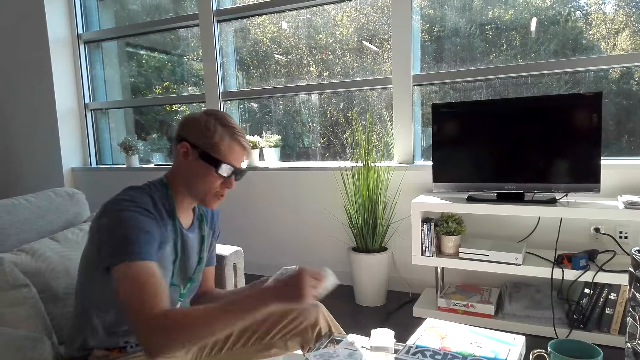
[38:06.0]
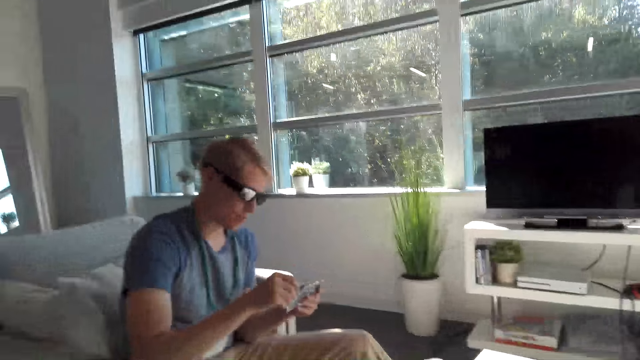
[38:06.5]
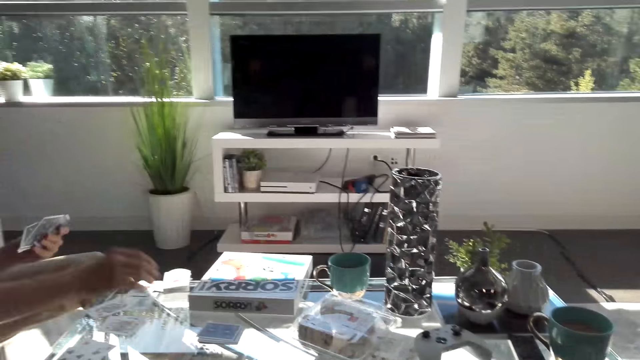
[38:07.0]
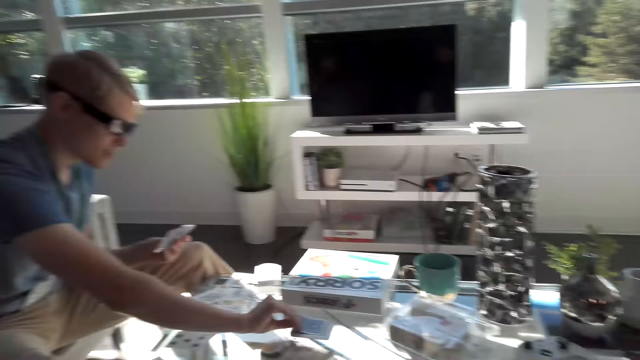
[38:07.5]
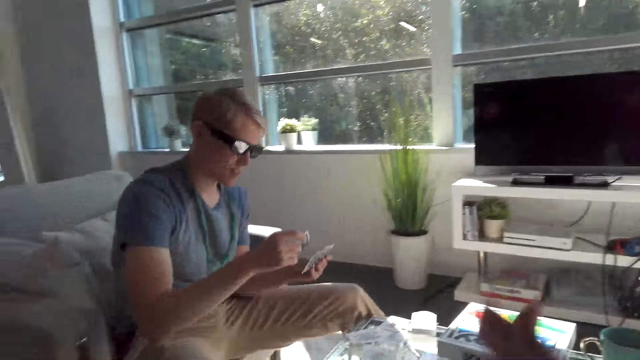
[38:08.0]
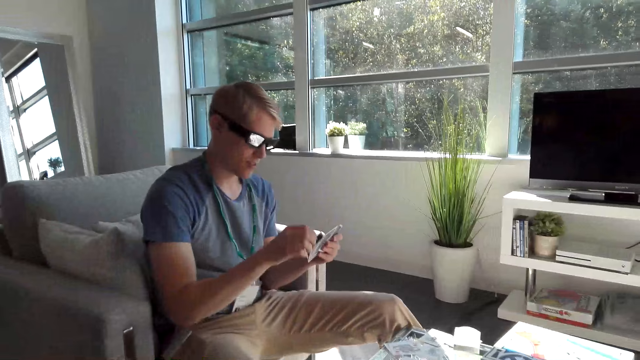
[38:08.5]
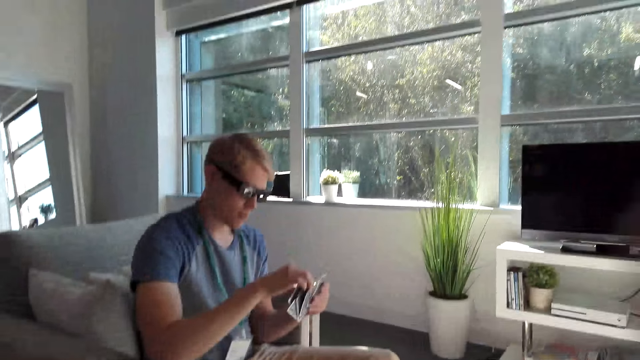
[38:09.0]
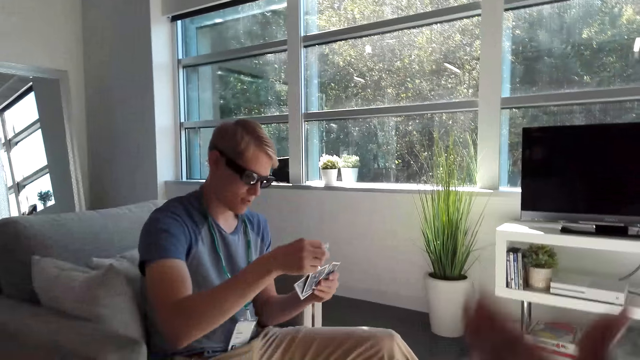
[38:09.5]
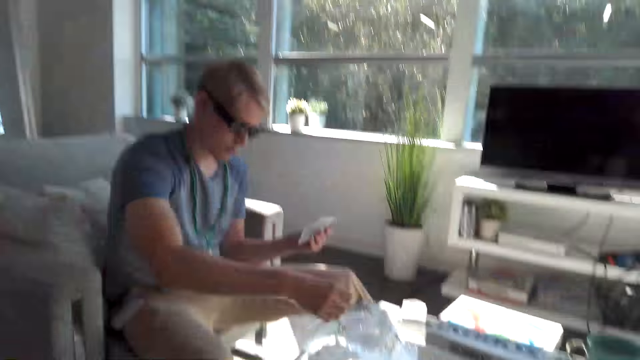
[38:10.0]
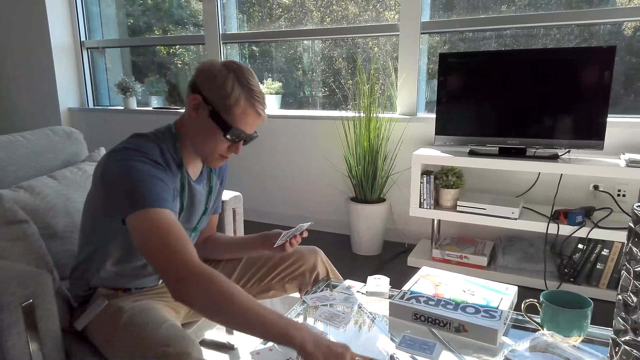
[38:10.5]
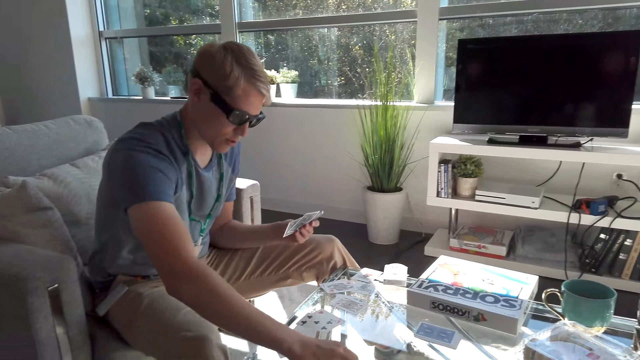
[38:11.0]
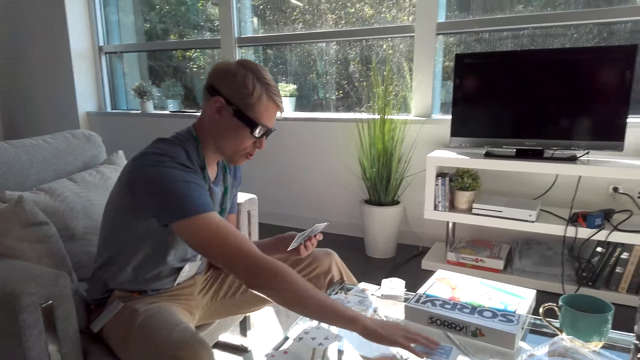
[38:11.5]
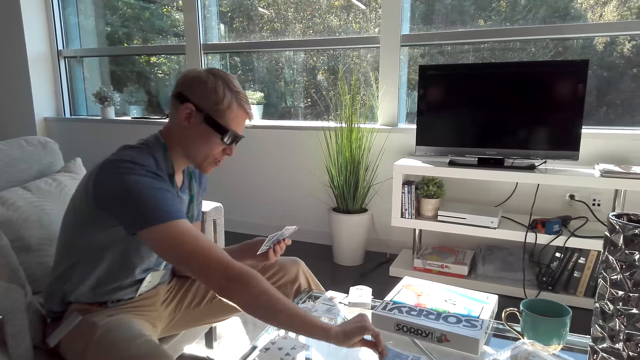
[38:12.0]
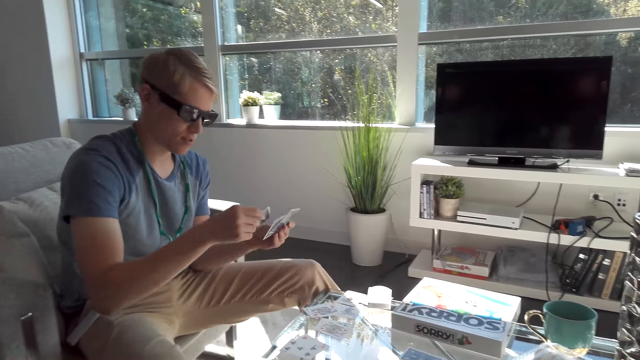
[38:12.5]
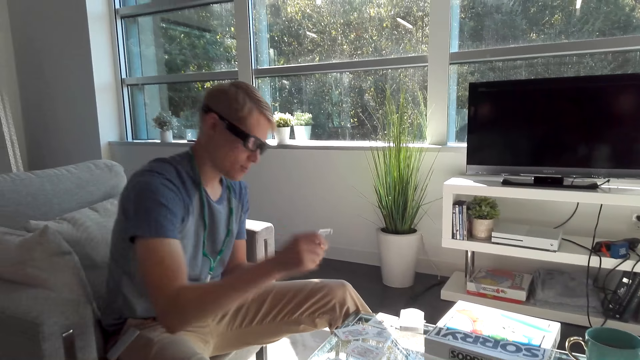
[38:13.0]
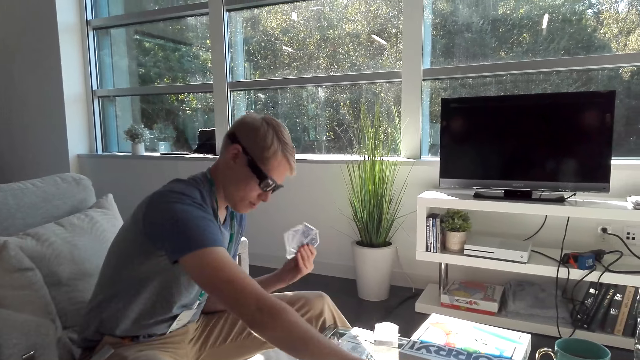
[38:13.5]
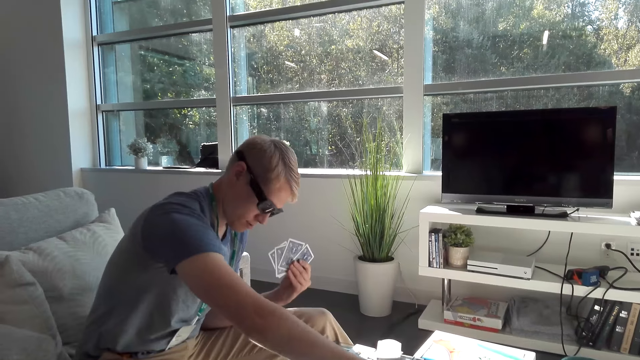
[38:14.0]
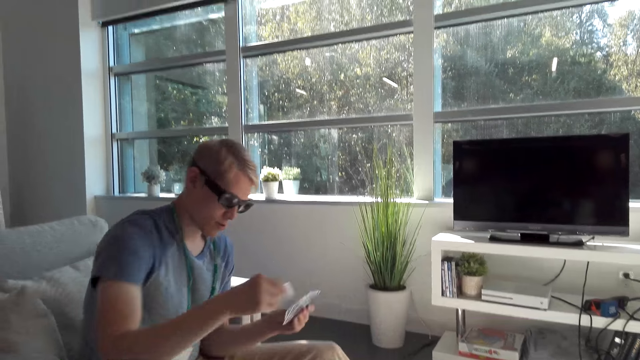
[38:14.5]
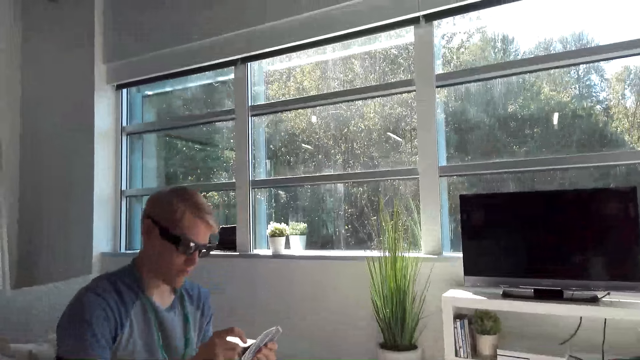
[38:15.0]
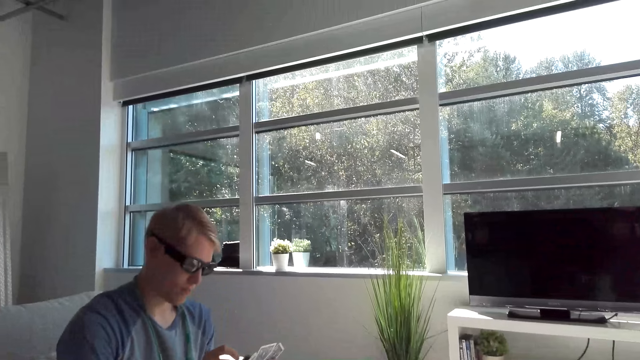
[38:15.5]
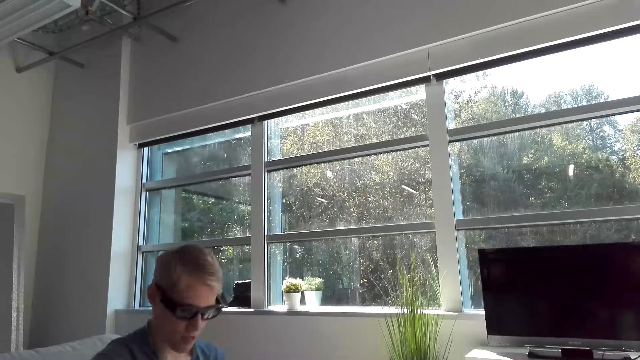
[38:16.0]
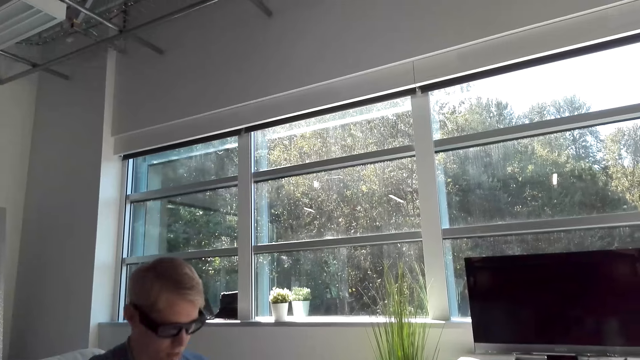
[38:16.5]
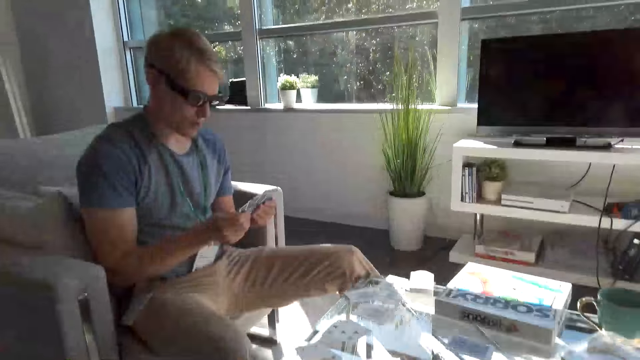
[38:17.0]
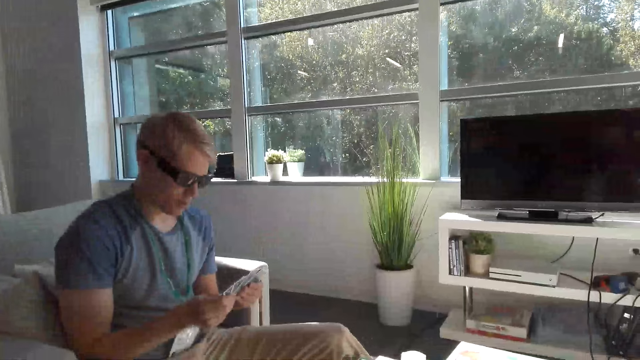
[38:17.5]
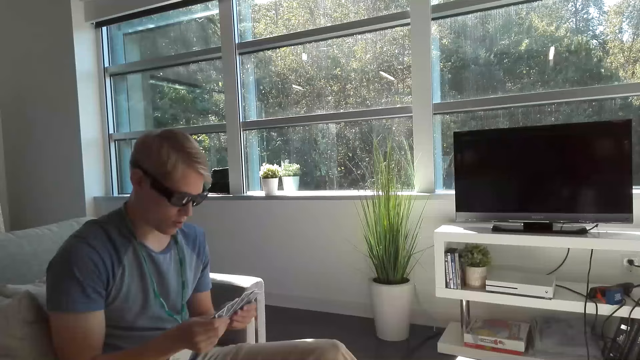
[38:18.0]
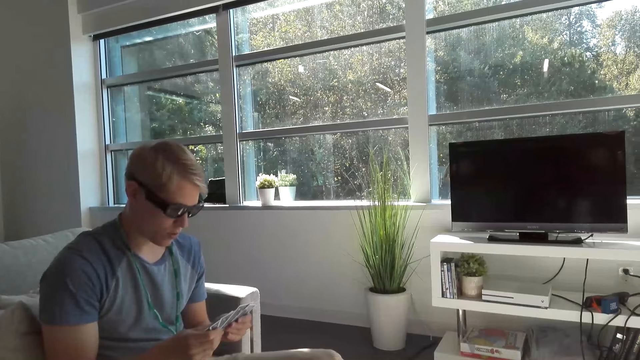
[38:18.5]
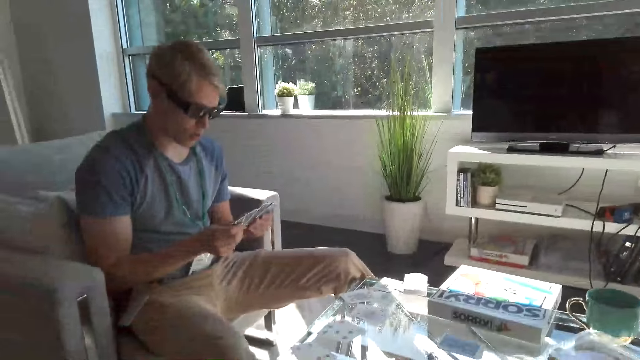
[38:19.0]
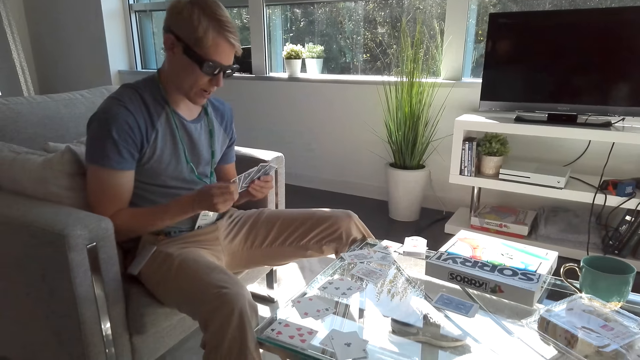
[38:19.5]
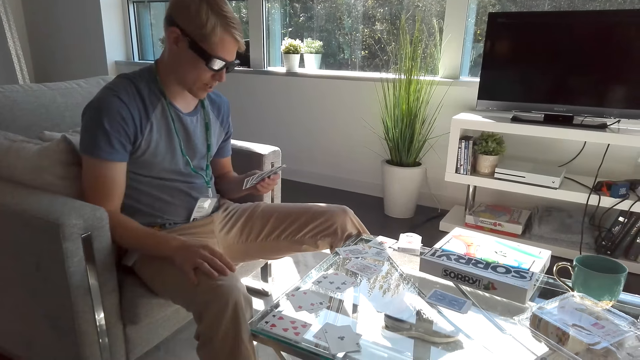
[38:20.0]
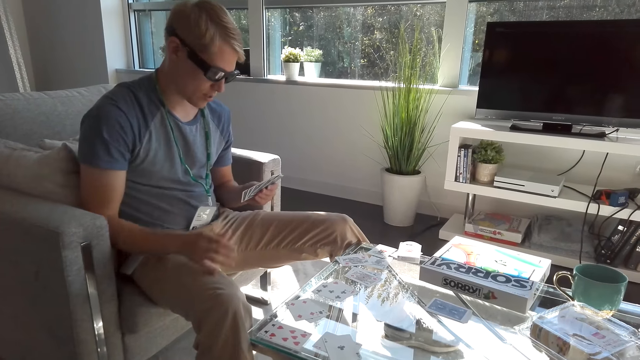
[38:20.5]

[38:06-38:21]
A man picks a card from the table and places a card on his hand. The camera wearer talks to the man. The man picks a card from the table. The camera wearer raises his hand. The man puts a card on the table, picks a card from the table, places a card on his hand, and picks a card from the table. The camera wearer stares at the man. The man flips through his cards.

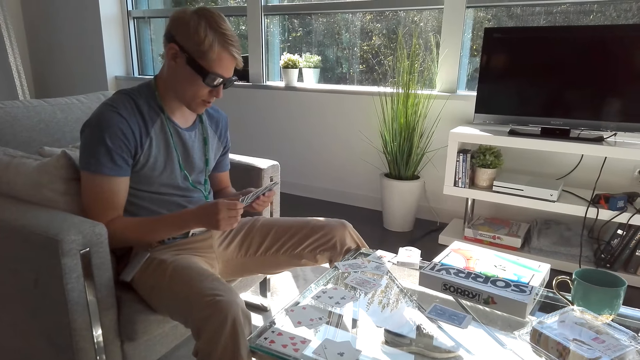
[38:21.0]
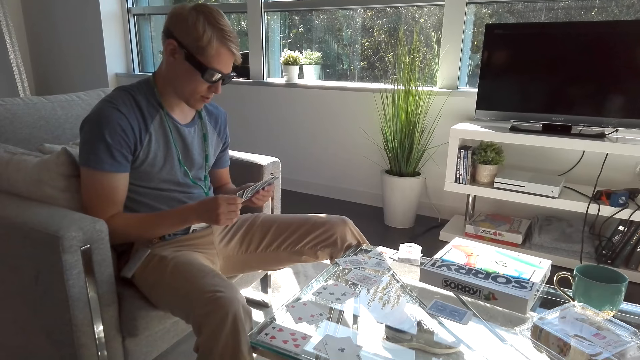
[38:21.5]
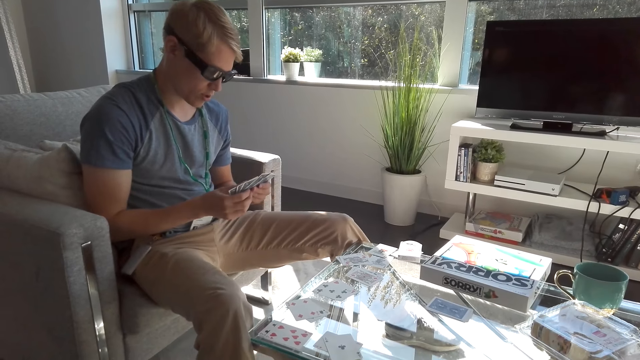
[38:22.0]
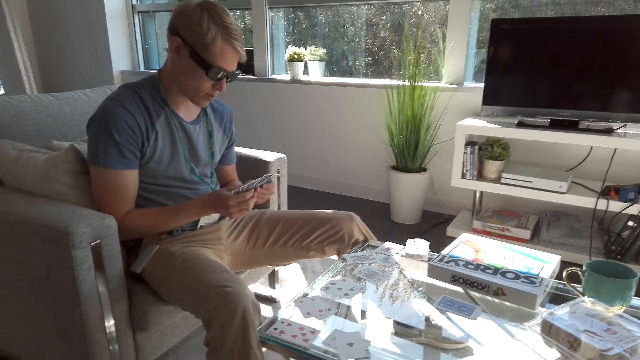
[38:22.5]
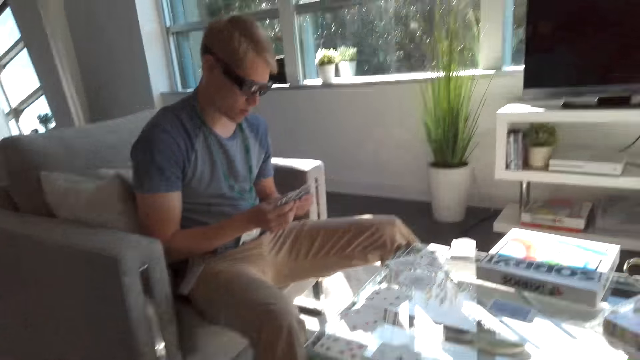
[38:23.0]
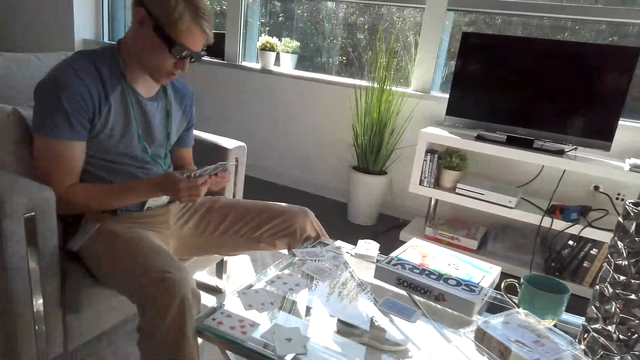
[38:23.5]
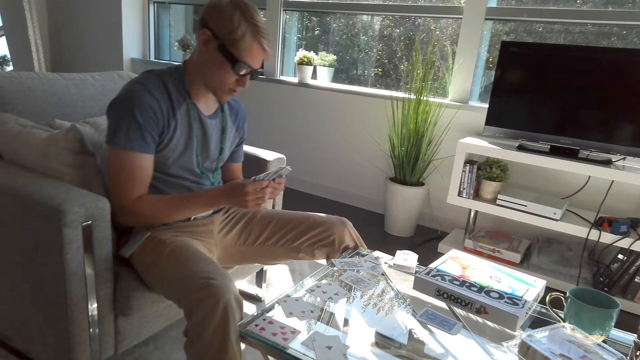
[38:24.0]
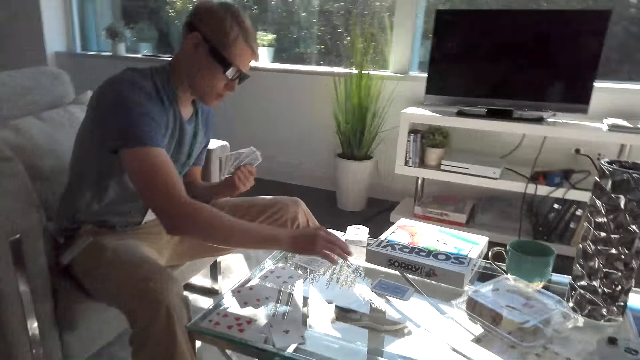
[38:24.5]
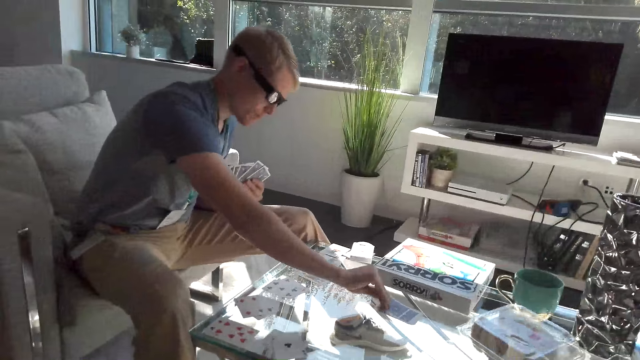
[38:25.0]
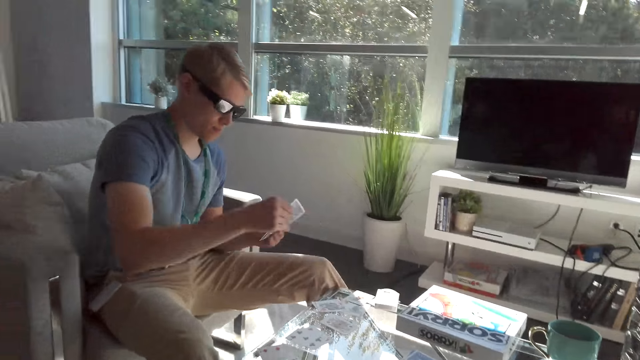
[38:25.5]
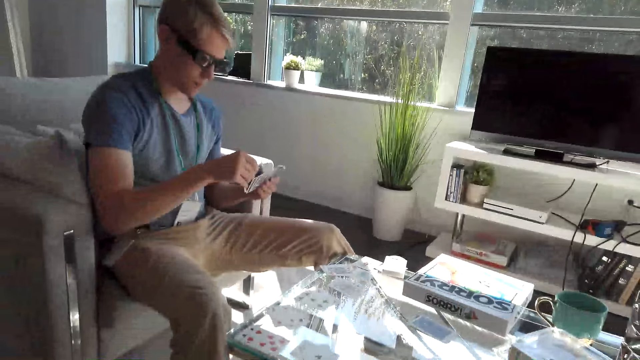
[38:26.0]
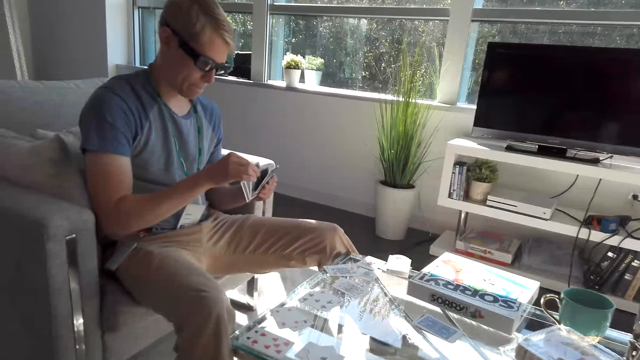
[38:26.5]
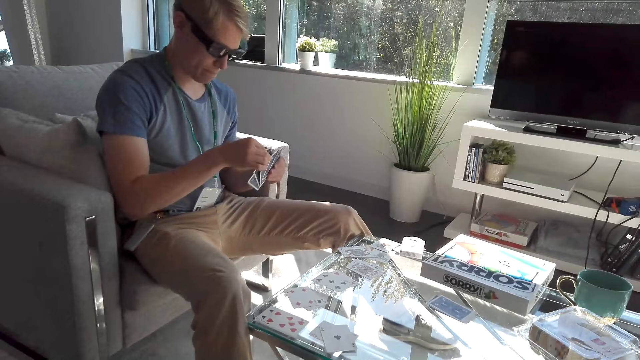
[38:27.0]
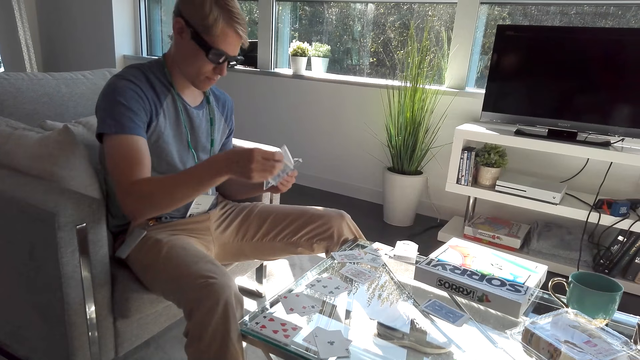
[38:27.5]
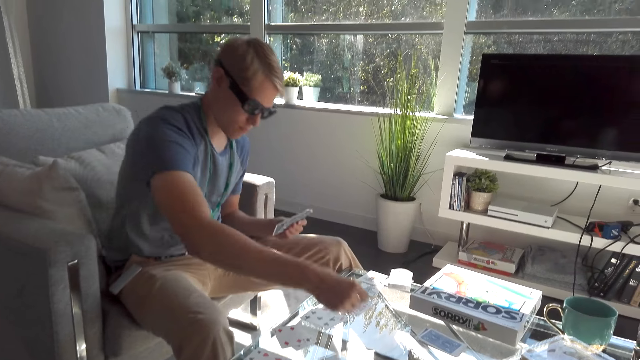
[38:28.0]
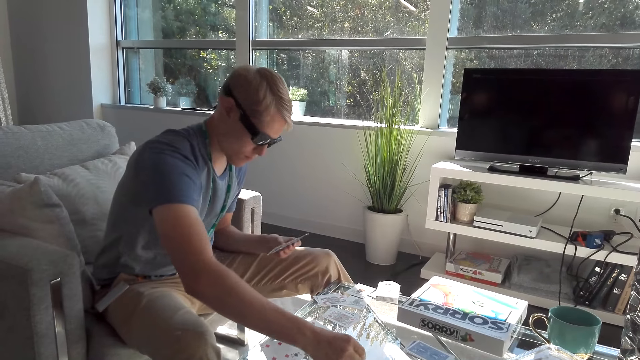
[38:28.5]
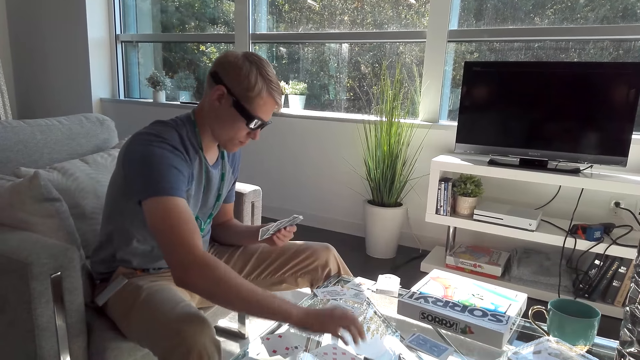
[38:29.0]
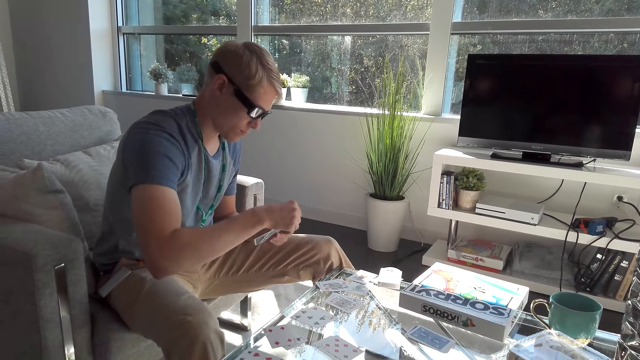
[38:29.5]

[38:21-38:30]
The camera wearer talks to a man. The man picks a card from the table, places a card on his hand, and looks through his cards. The camera wearer talks to the man. The man removes a card from his hand and puts a card on the table.
